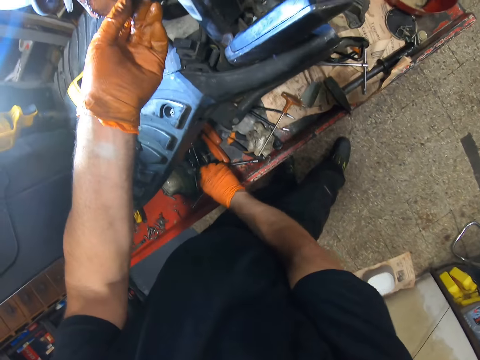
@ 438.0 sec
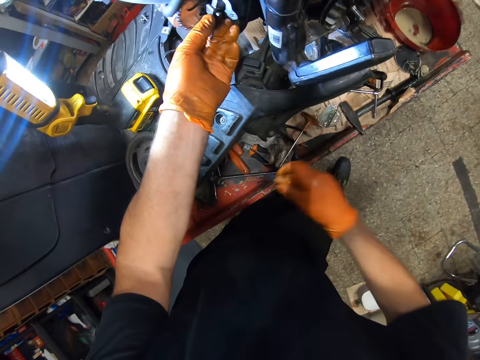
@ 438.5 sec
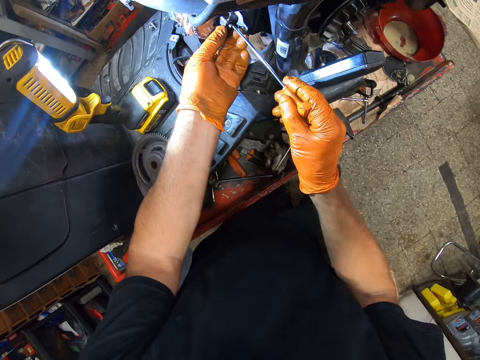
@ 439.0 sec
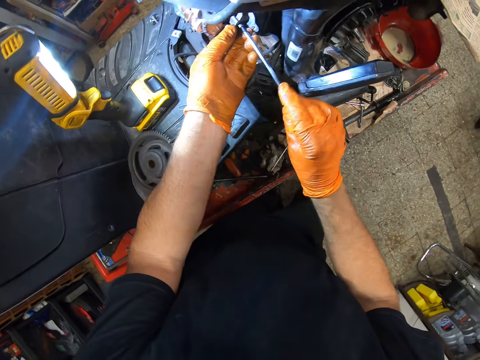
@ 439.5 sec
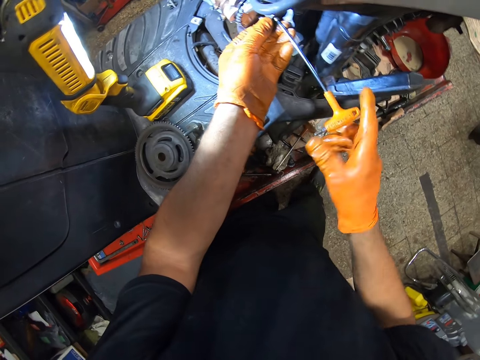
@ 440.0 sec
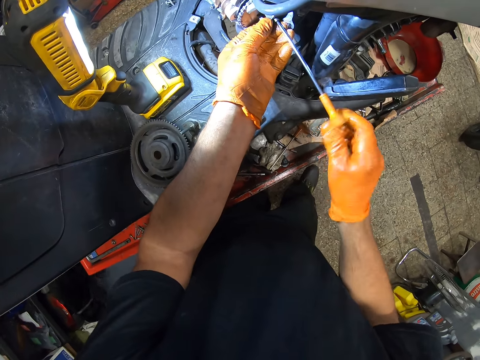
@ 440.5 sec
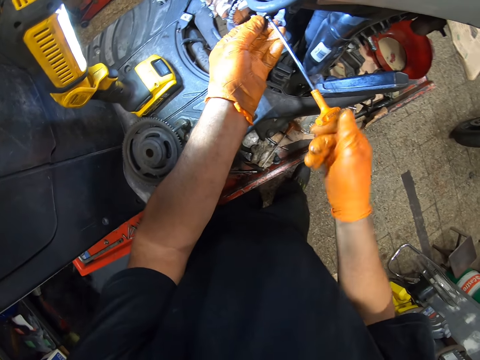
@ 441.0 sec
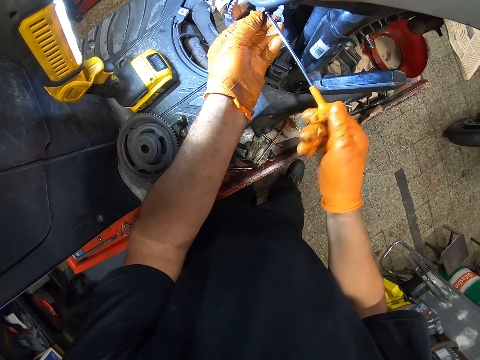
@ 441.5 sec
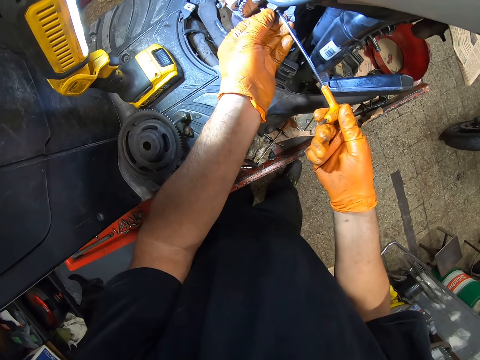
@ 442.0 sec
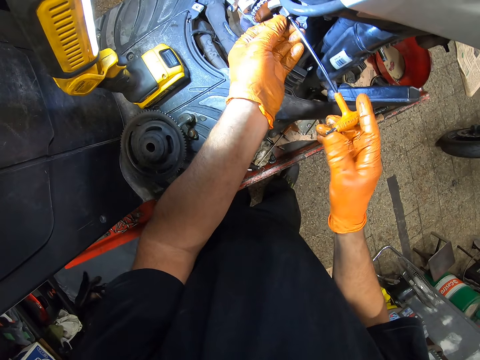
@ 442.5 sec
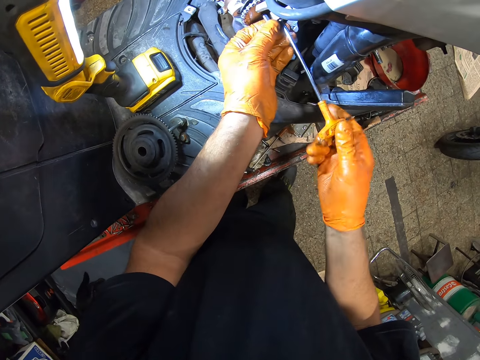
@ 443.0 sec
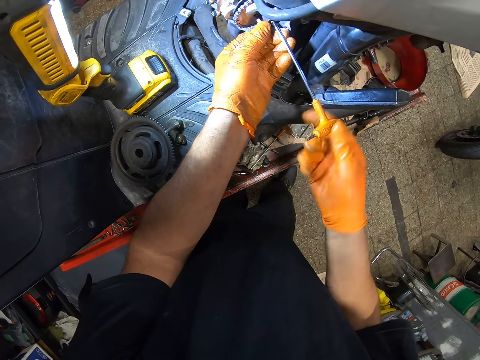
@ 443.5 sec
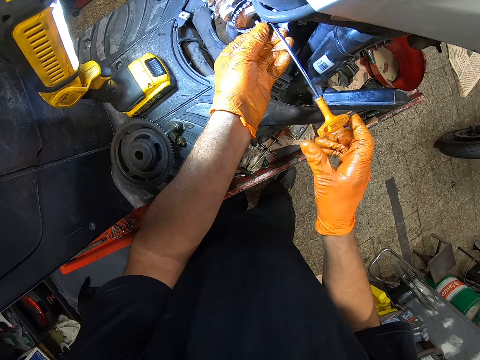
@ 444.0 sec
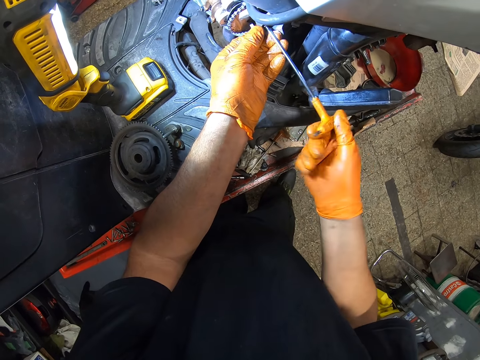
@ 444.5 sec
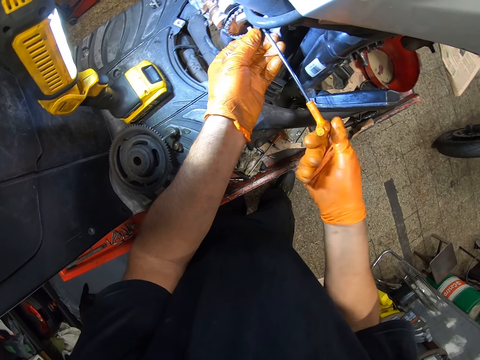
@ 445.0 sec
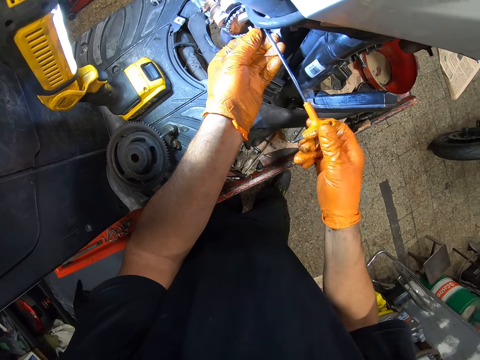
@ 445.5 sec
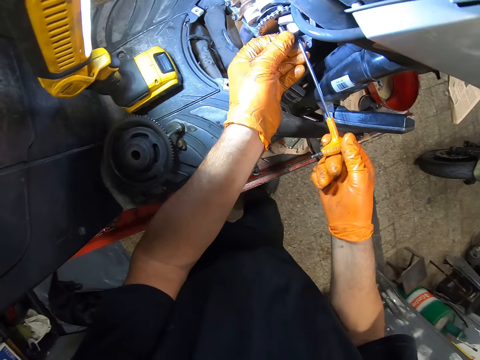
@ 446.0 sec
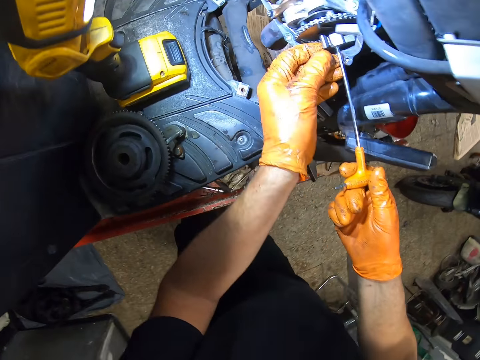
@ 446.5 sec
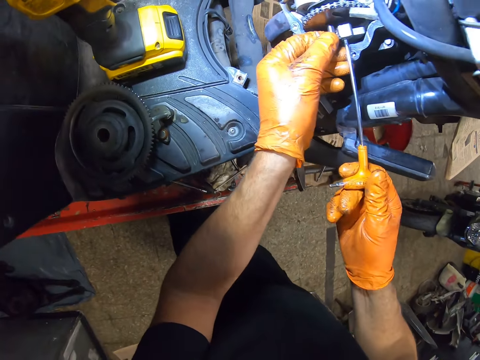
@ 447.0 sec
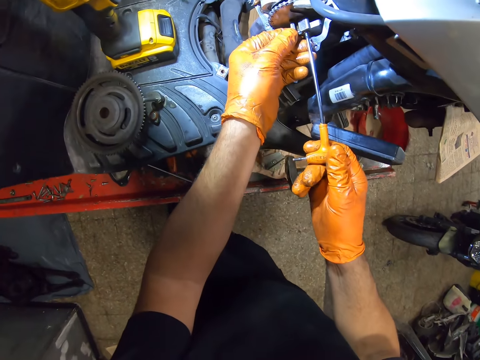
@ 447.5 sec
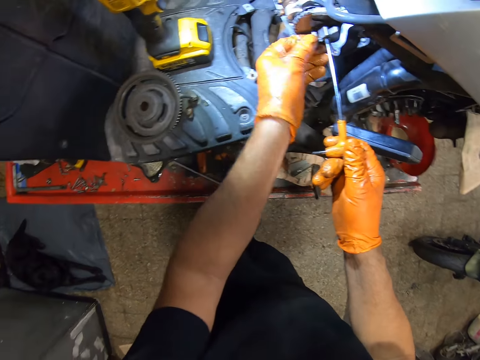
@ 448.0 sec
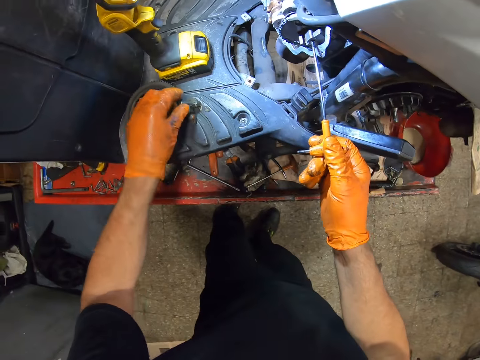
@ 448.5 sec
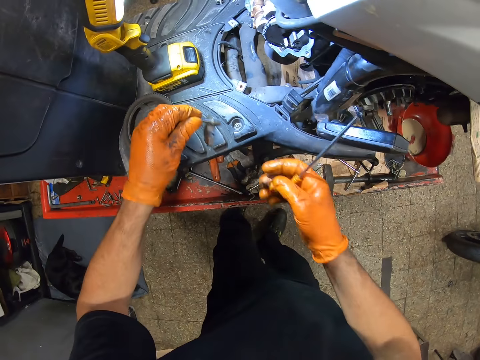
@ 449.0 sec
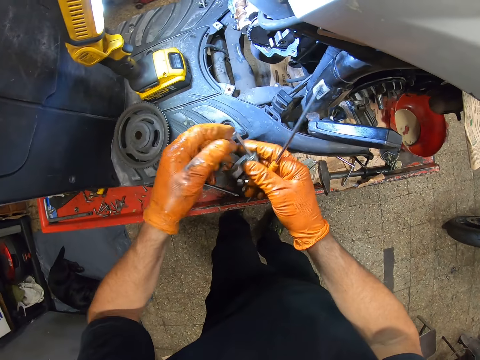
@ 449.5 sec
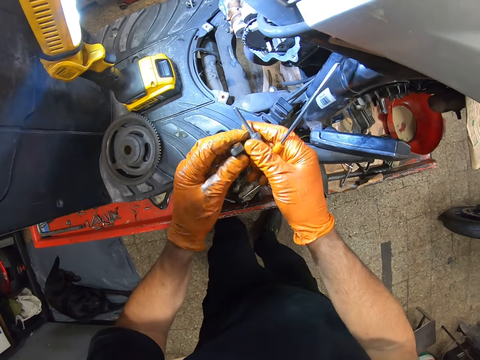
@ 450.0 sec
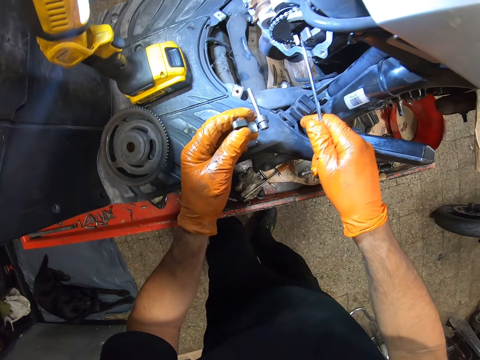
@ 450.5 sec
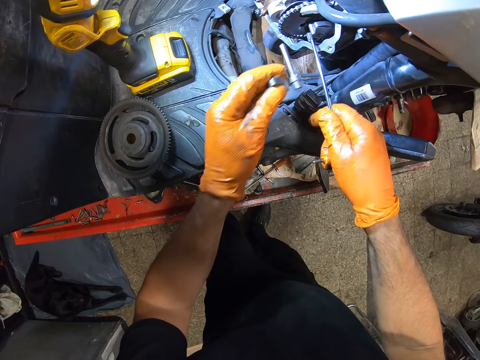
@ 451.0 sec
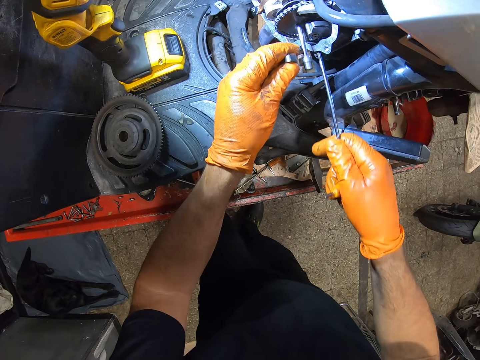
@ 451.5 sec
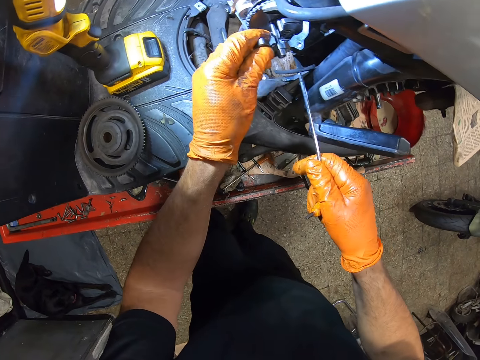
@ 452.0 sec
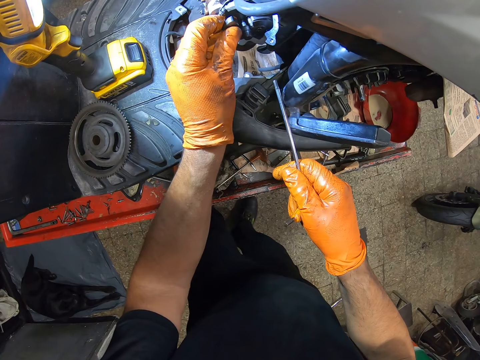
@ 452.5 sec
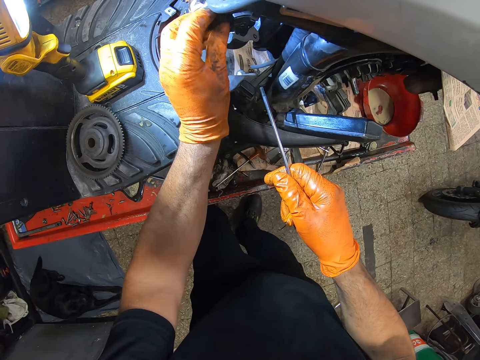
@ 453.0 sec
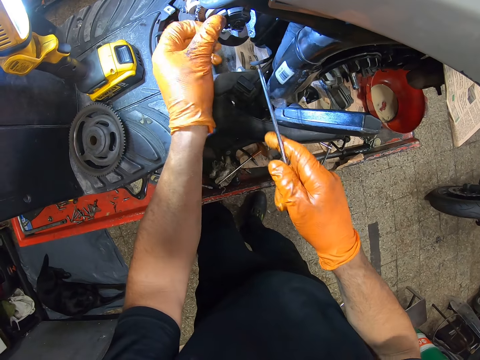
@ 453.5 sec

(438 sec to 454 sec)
The camera wearer picks up a screwdriver from the flat metal. He tightens a bolt using the screwdriver. He removes his left hand from the motorcycle. He picks the shaft from the motorcycle. He removes the screwdriver from the motorcycle. He holds the shaft with his hands. He uses the screwdriver. He inserts the screwdriver in the motorcycle. He removes the screwdriver. He picks the shaft. He fits something to the motorcycle.

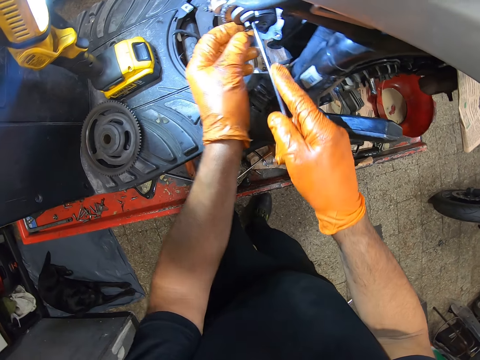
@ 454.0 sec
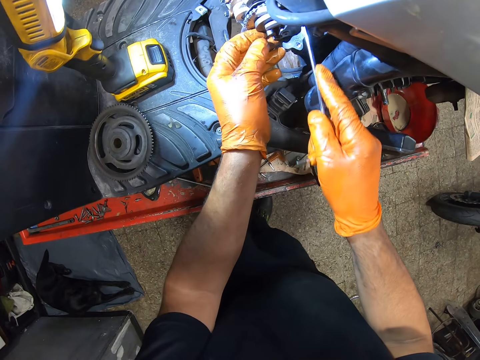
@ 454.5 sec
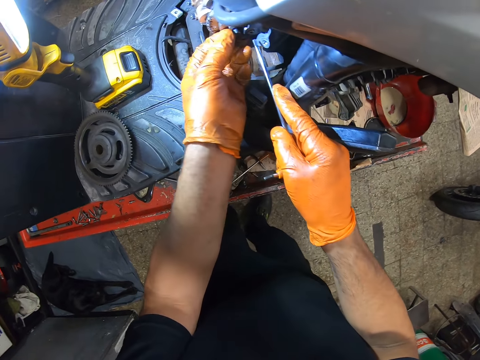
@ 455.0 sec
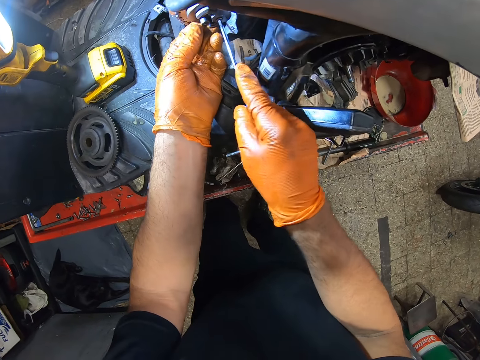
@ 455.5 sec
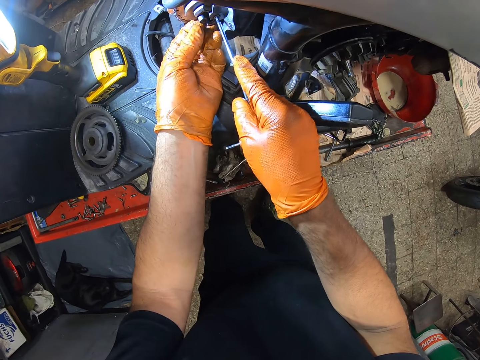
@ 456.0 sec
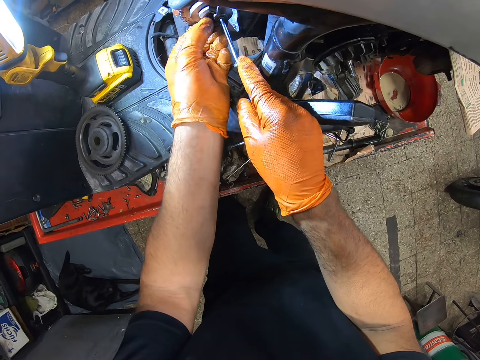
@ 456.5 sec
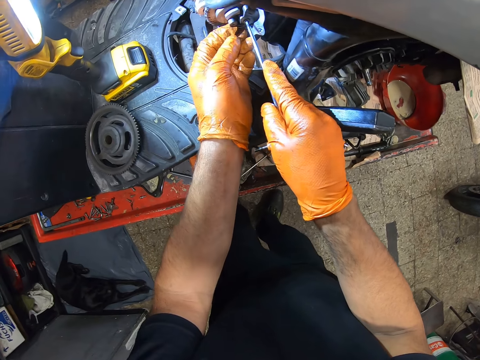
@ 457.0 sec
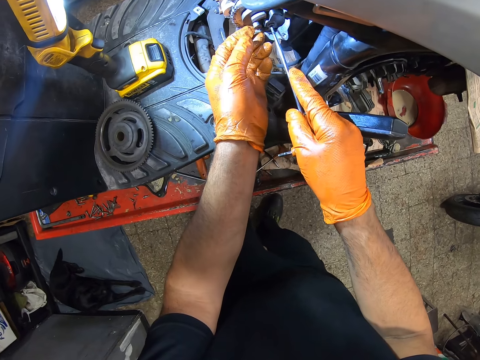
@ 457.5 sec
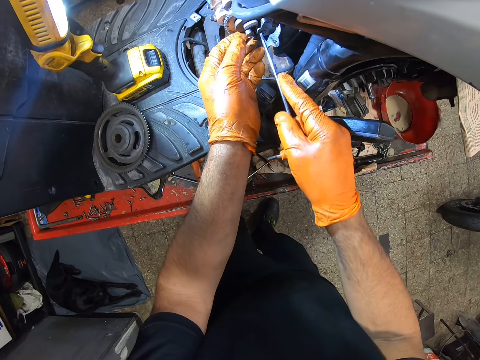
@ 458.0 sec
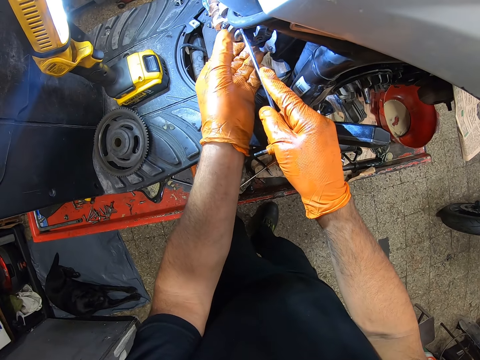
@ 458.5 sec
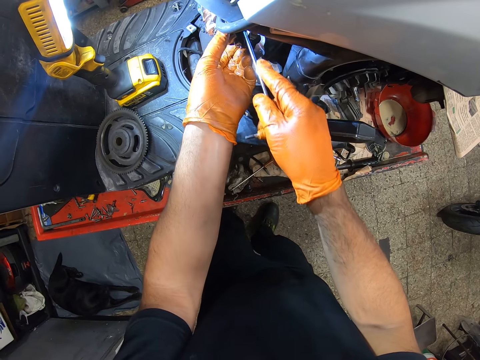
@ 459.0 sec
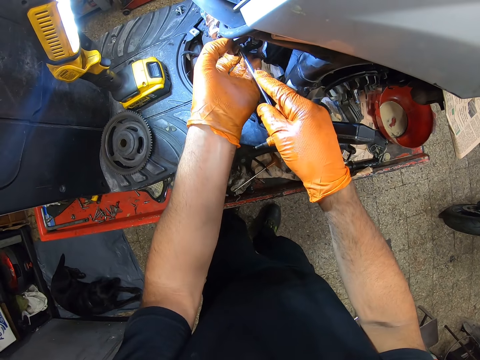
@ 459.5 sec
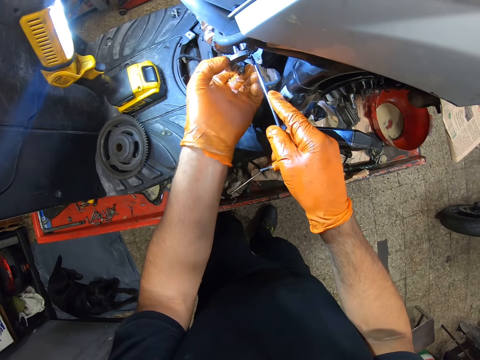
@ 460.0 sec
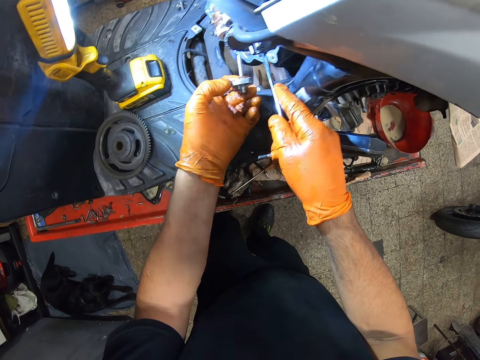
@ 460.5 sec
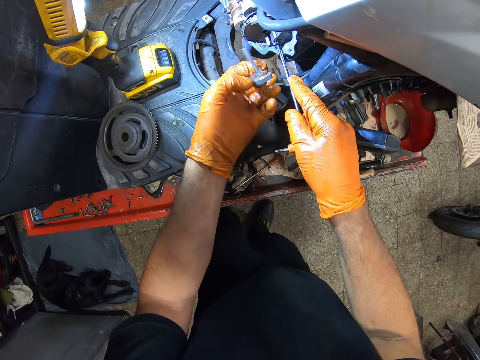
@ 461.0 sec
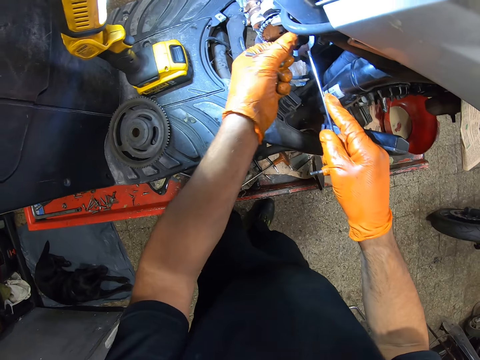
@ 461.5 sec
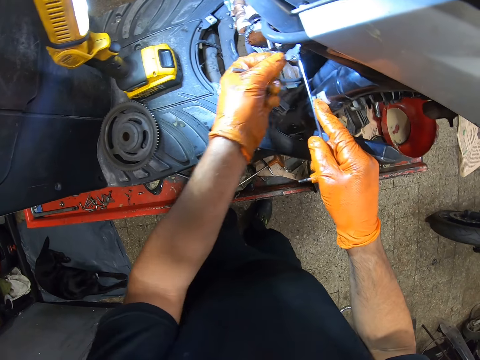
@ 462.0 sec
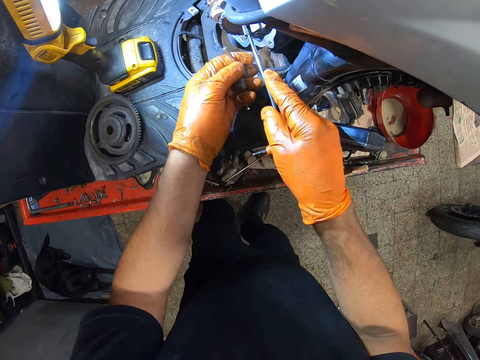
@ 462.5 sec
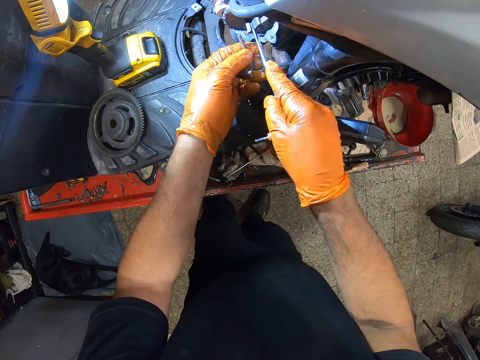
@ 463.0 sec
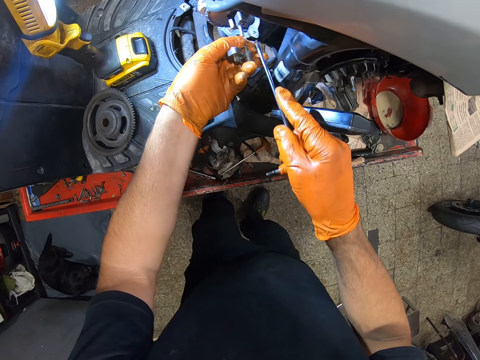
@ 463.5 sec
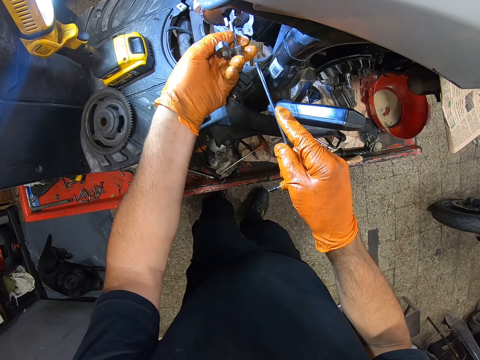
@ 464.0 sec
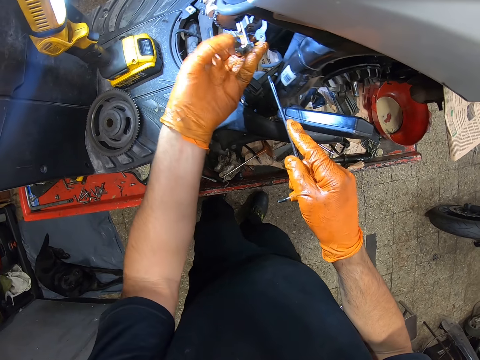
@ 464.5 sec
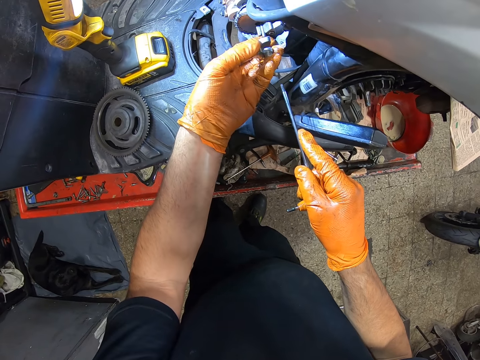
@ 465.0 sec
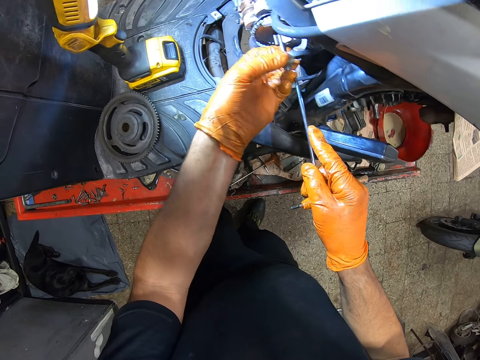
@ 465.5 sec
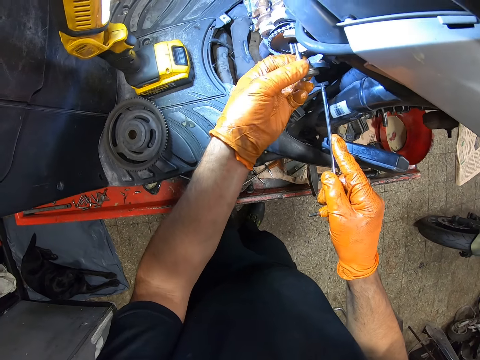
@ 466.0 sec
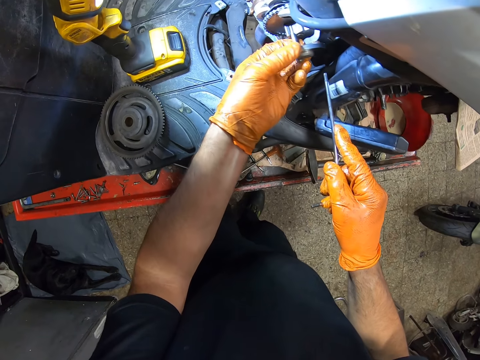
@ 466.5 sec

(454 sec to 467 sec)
The camera wearer uses the screwdriver. They remove the shaft from the motorcycle. They insert the screwdriver in the motorcycle. They touch the motorcycle. They use the screwdriver. They insert the shaft in the motorcycle.
